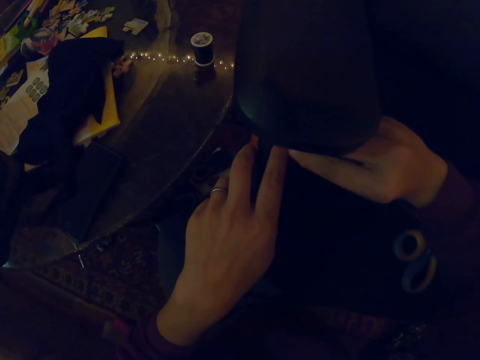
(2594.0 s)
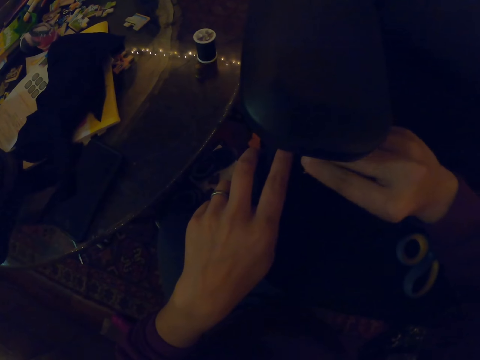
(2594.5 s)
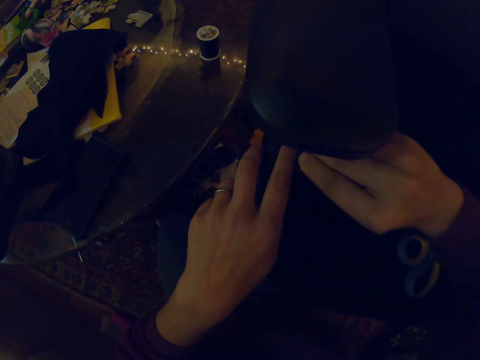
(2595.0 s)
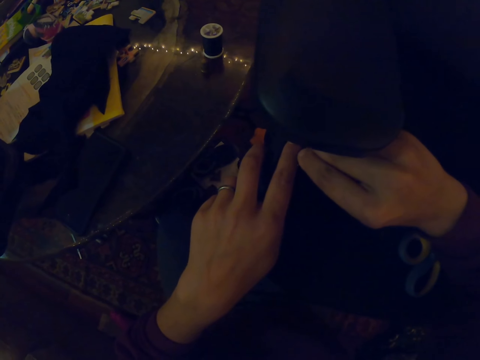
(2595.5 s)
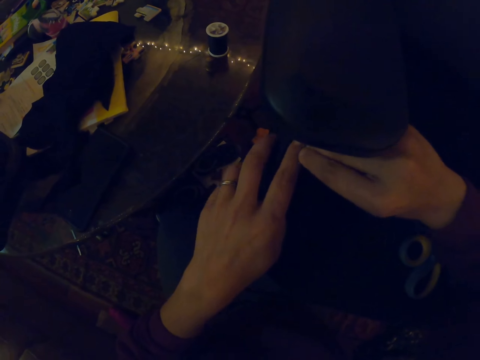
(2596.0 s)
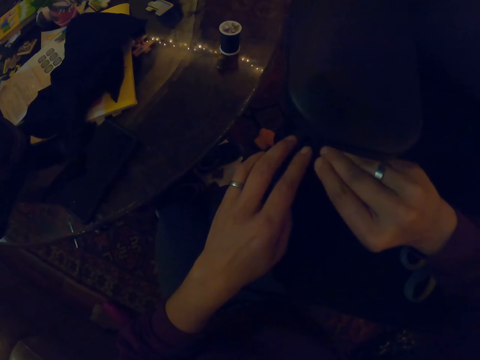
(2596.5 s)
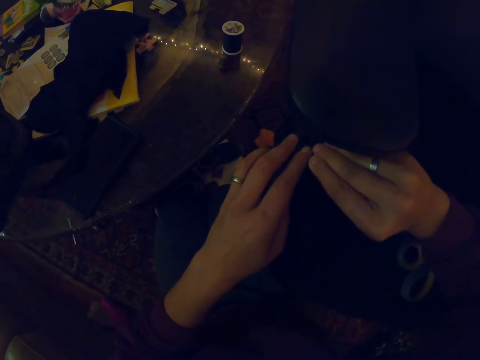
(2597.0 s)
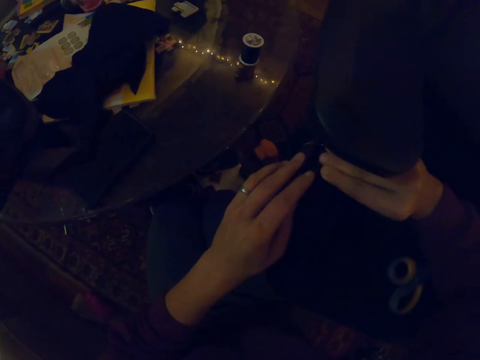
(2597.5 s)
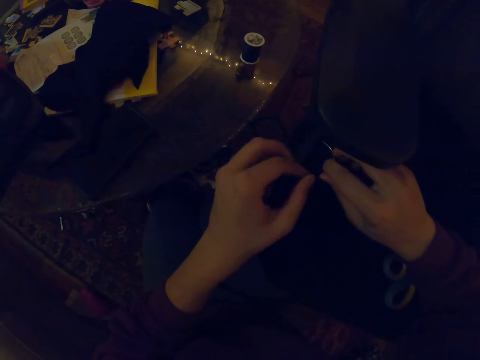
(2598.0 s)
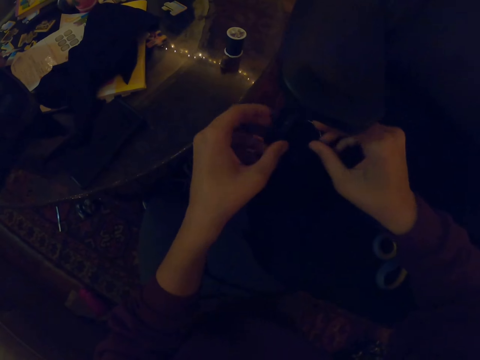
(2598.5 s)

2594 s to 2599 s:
The camera wearer puts the needle under the armrests.

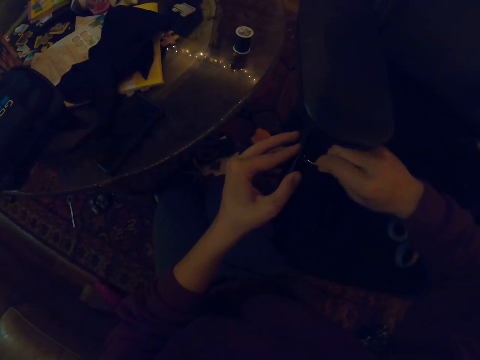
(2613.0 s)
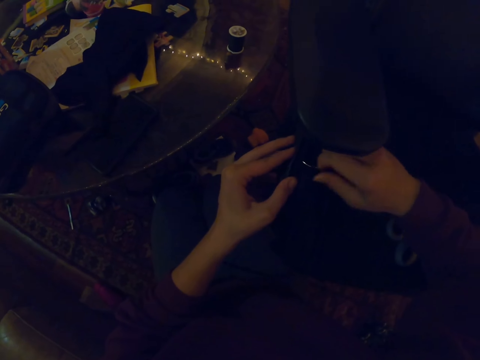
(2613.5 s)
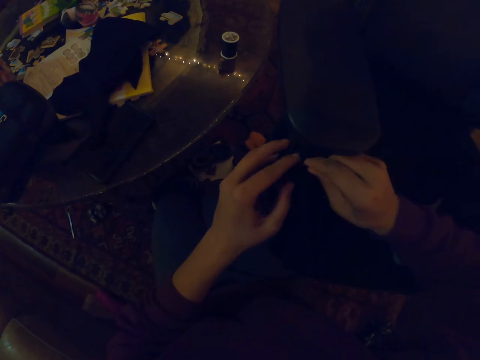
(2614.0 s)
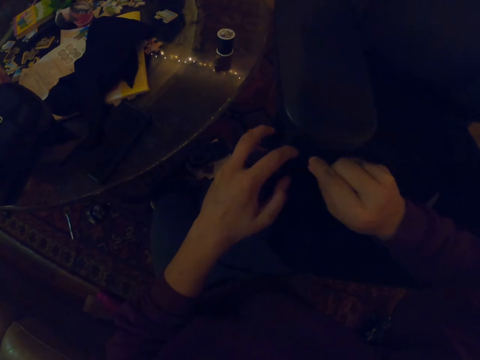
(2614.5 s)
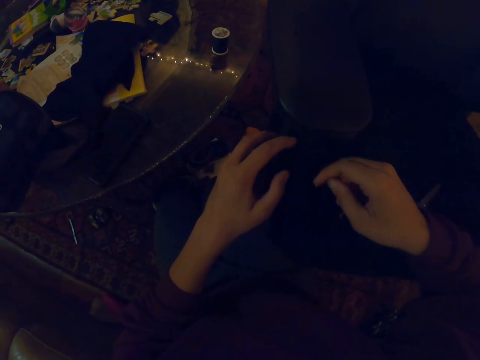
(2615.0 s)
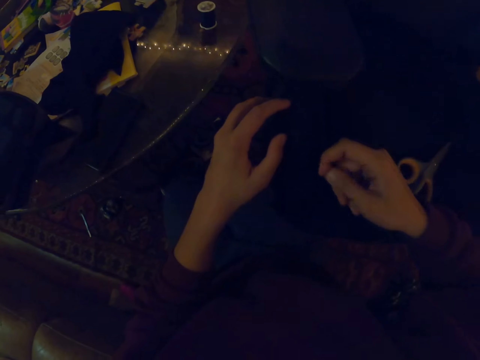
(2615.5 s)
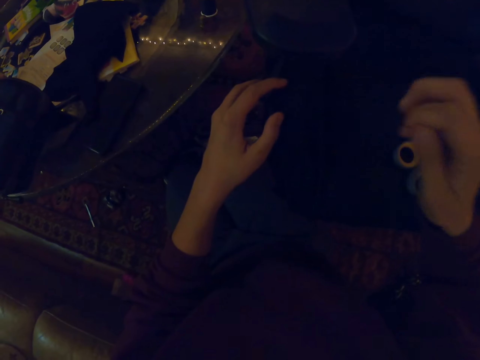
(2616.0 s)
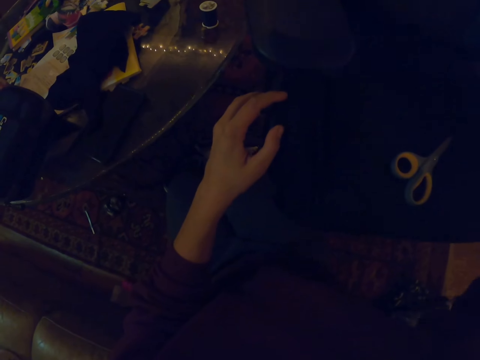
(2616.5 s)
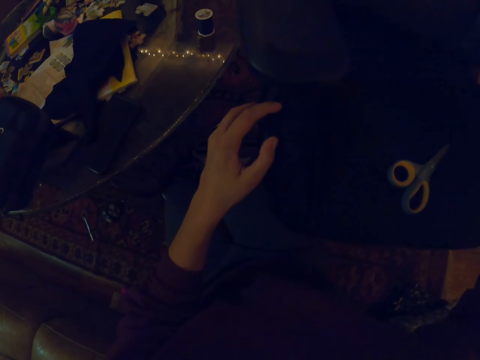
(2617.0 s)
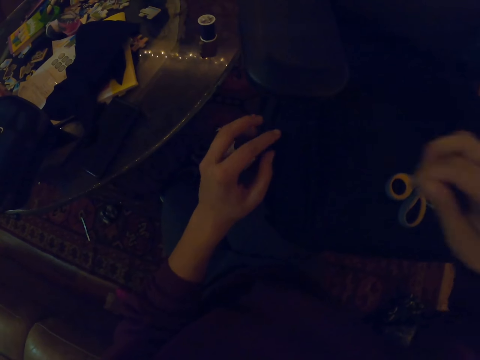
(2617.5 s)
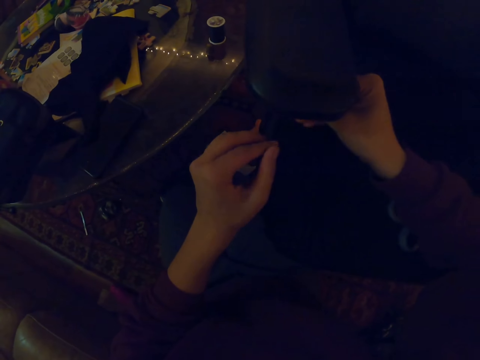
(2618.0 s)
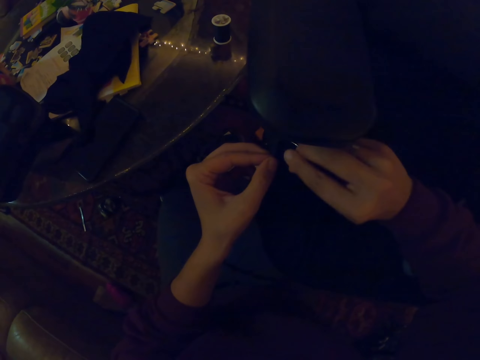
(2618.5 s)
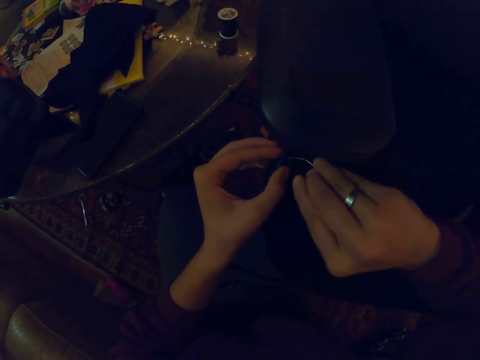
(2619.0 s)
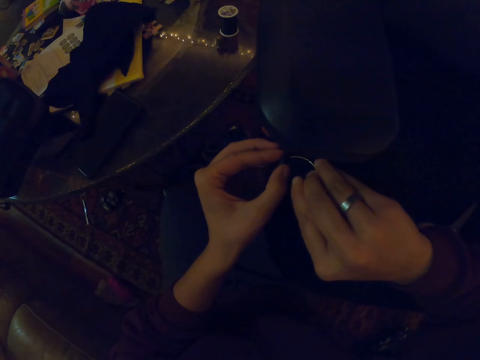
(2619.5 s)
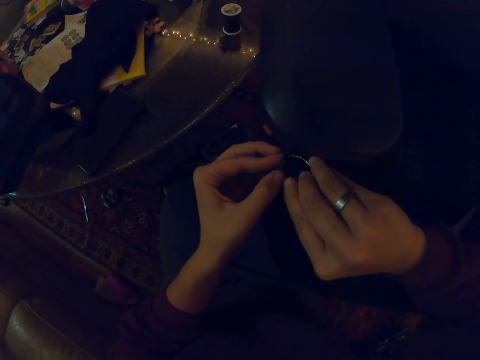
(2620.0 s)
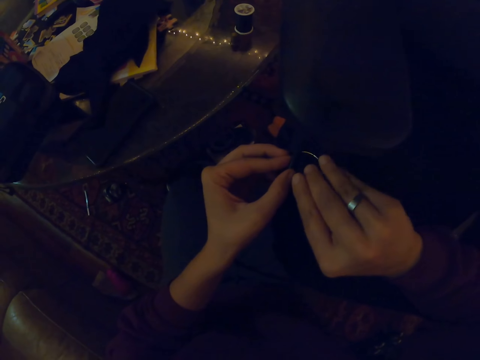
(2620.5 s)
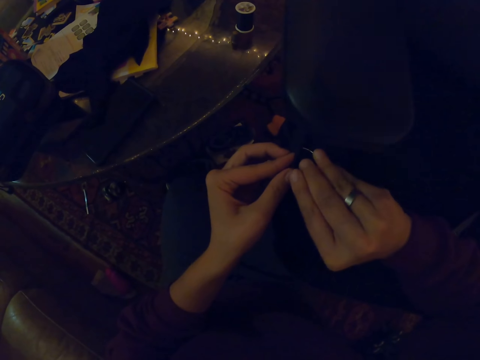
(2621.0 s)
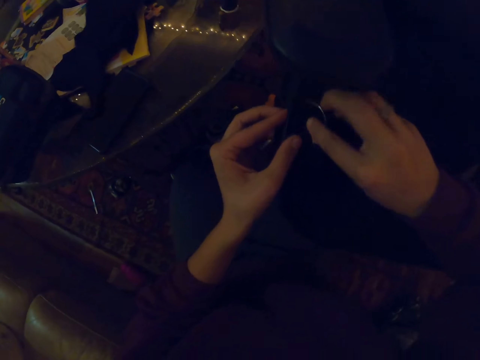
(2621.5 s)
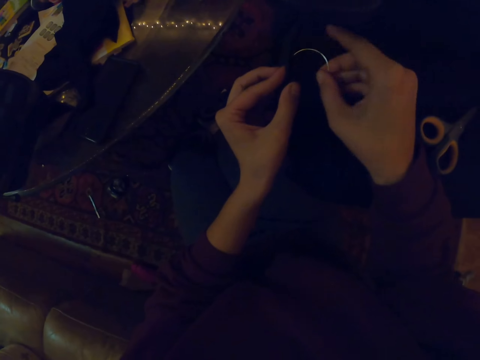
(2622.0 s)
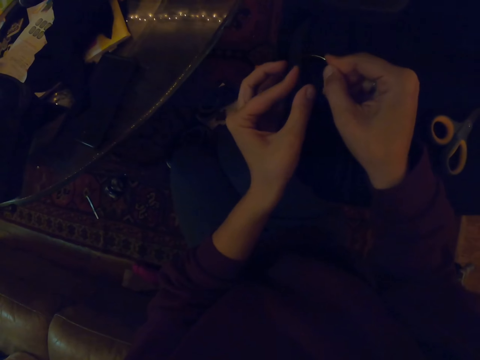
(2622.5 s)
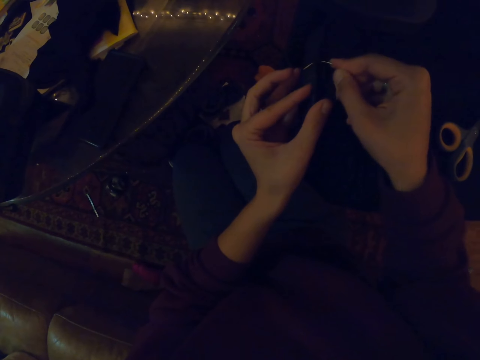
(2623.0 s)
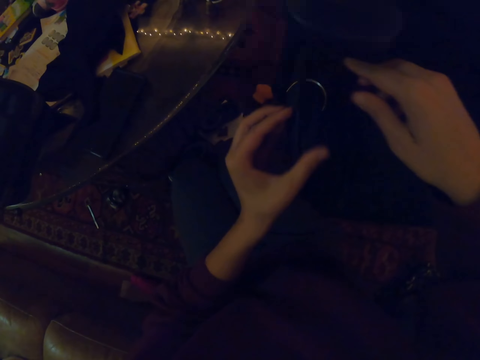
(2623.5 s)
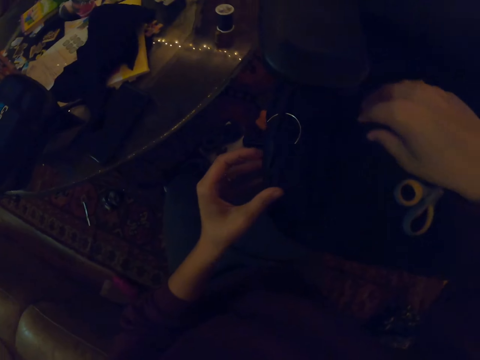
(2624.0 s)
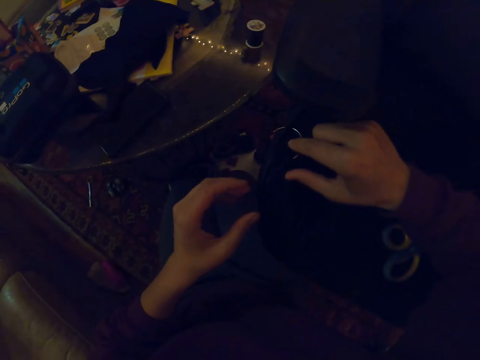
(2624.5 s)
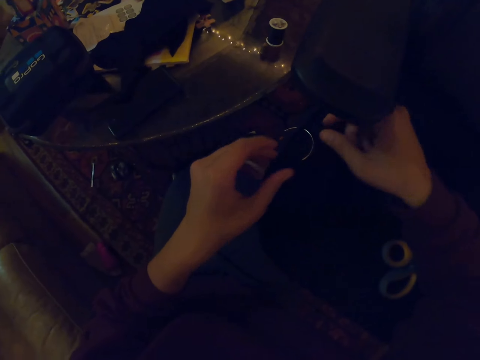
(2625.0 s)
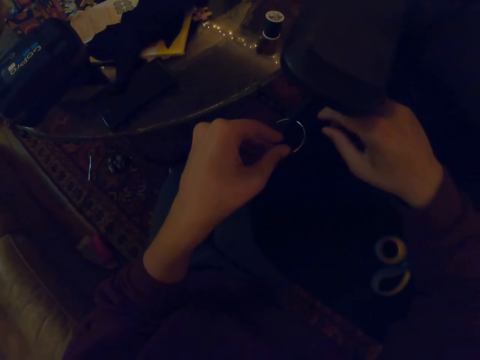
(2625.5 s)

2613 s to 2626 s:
The camera wearer pulls the thread. They put the needle on the seat pad.

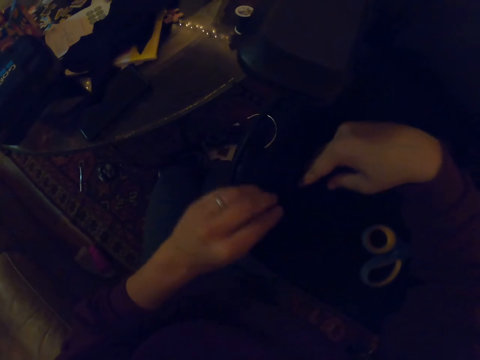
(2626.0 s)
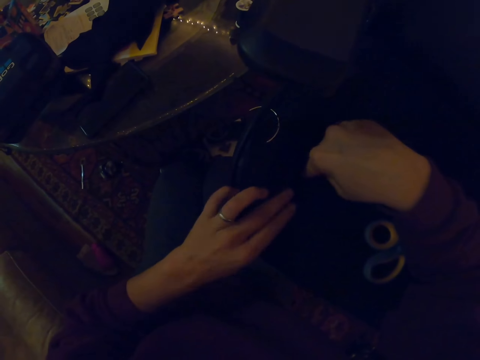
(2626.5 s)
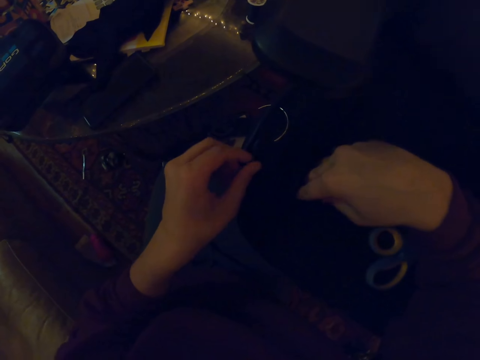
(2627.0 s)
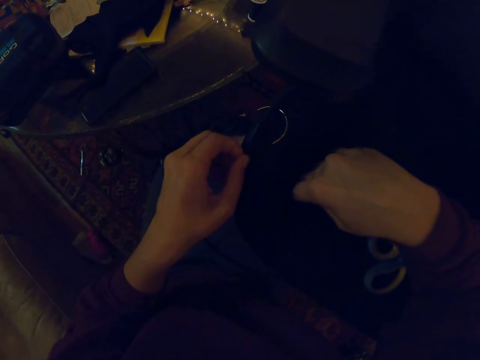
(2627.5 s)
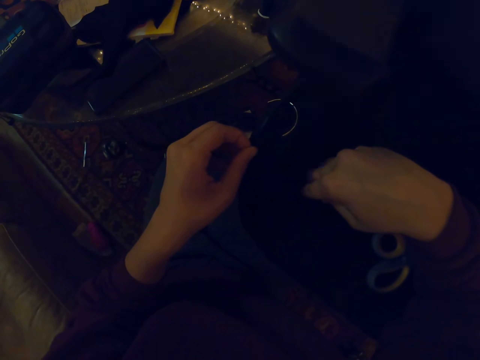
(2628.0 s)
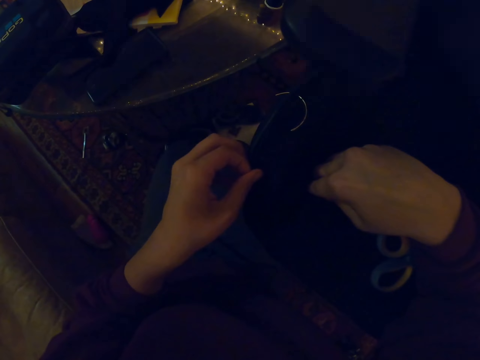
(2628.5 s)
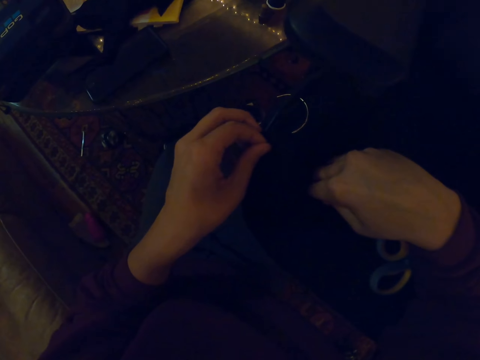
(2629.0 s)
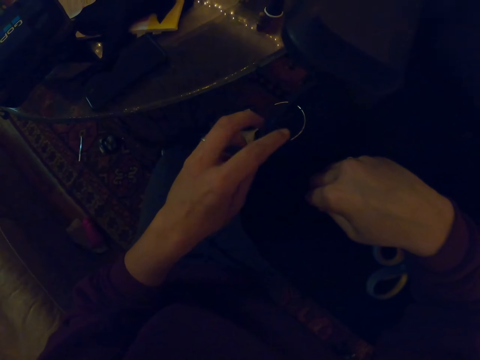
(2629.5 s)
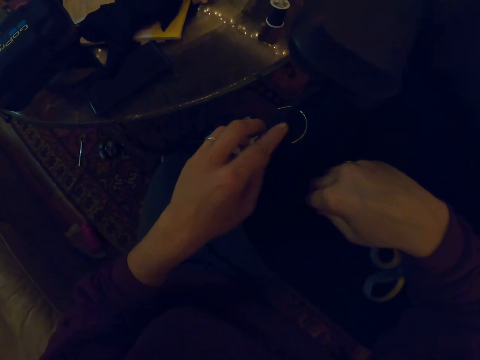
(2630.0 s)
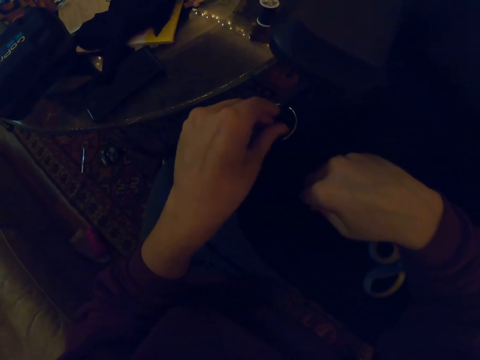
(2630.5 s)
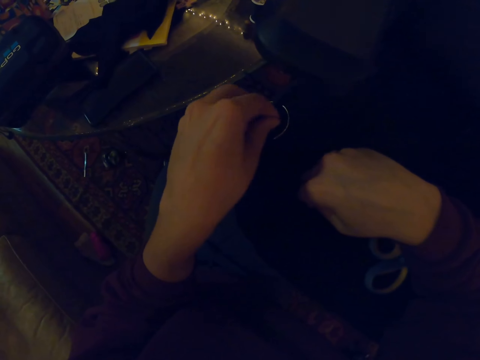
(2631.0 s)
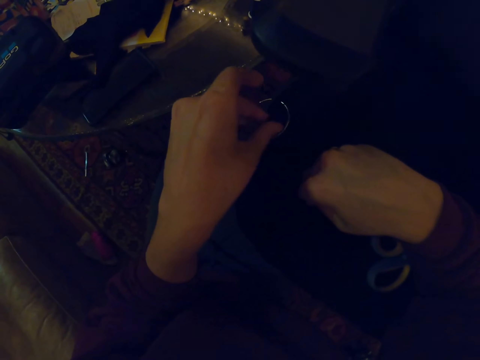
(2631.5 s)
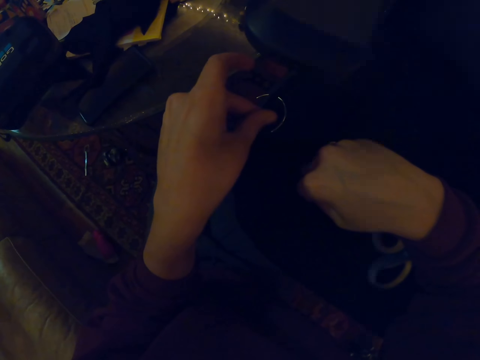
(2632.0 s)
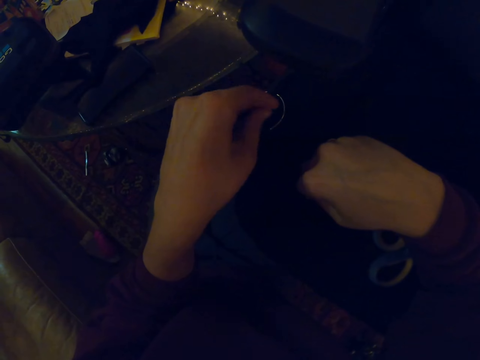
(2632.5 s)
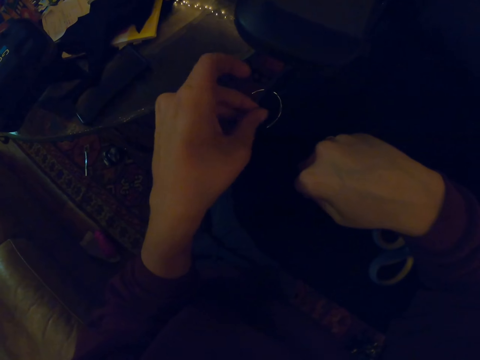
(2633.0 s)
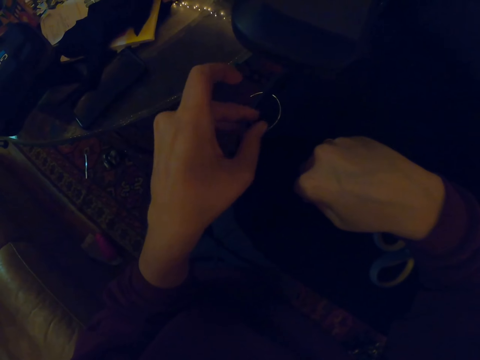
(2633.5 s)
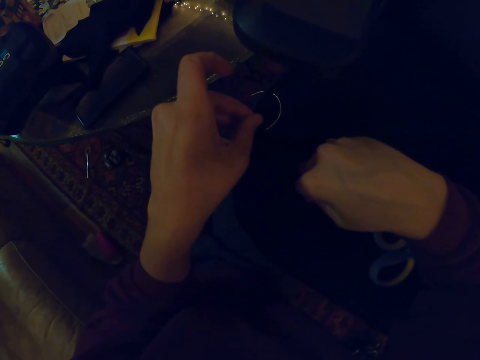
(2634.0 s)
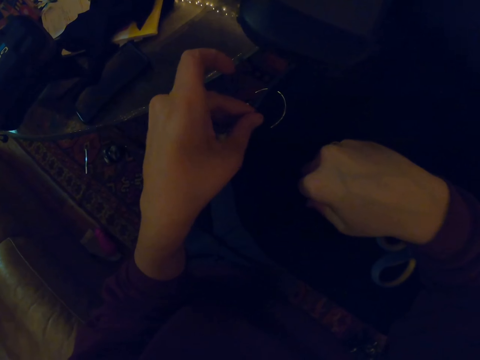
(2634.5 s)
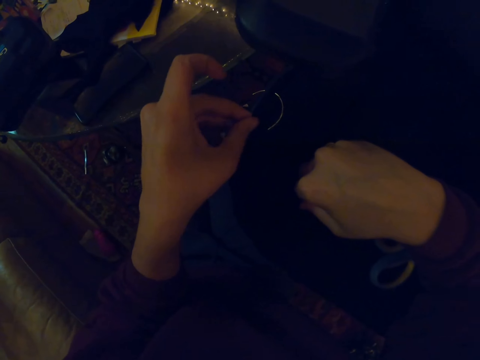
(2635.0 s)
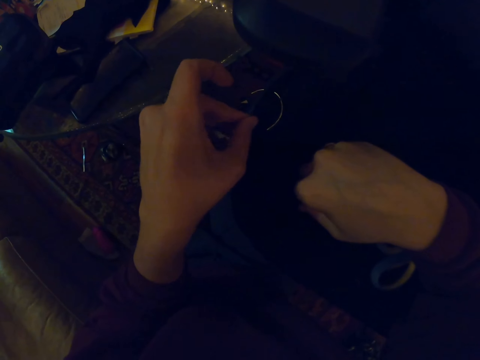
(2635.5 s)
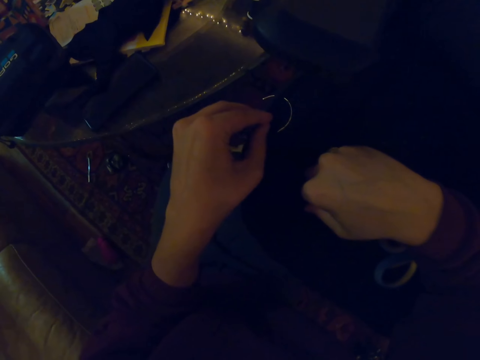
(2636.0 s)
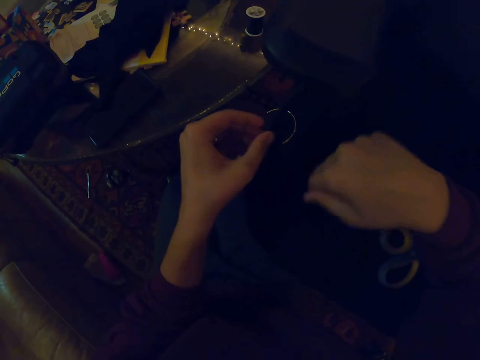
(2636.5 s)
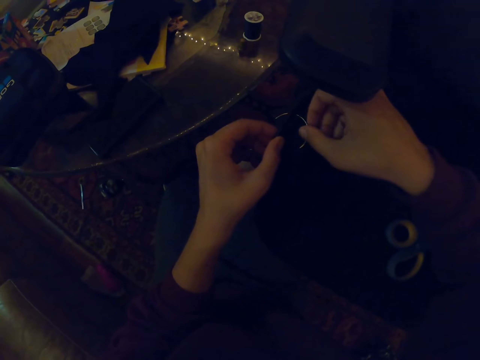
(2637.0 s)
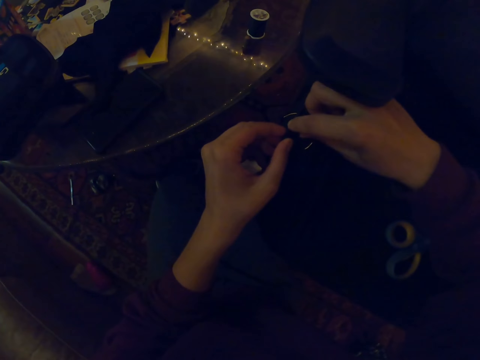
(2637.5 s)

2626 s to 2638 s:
The camera wearer adjusts the cloth on the seat pad.
